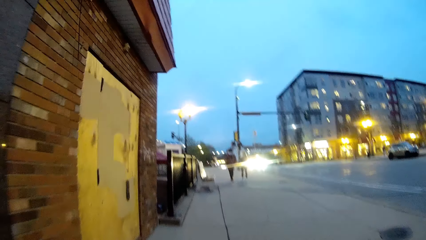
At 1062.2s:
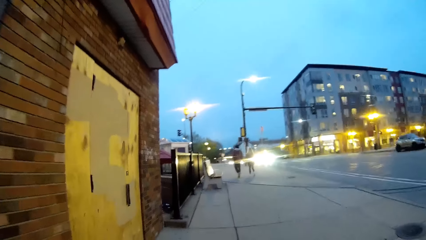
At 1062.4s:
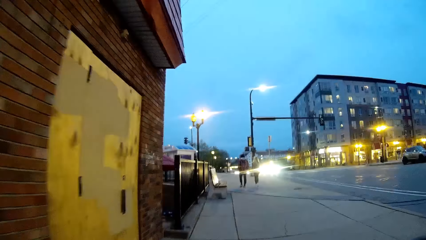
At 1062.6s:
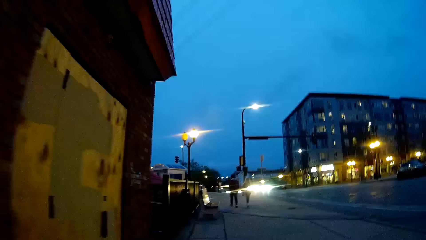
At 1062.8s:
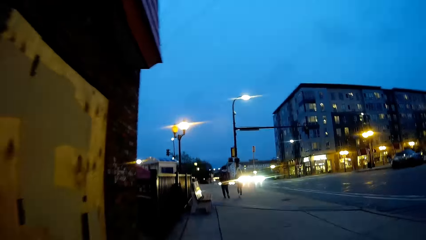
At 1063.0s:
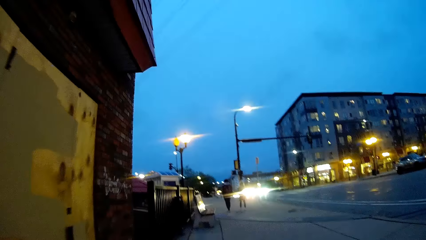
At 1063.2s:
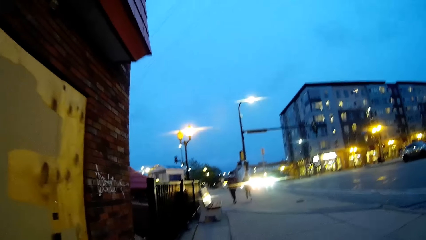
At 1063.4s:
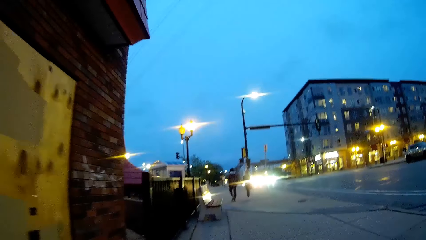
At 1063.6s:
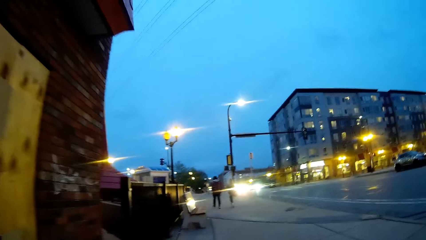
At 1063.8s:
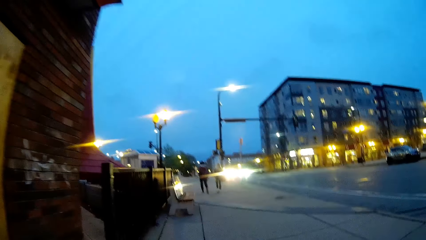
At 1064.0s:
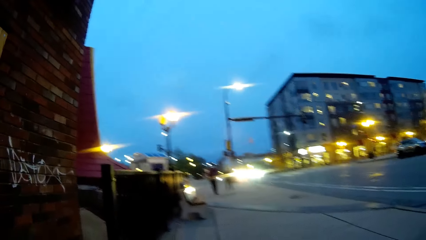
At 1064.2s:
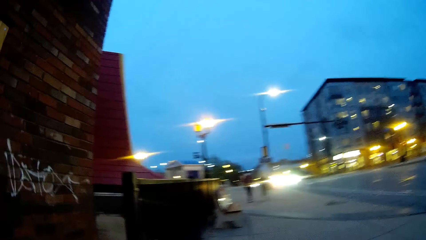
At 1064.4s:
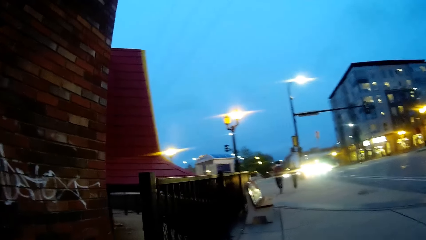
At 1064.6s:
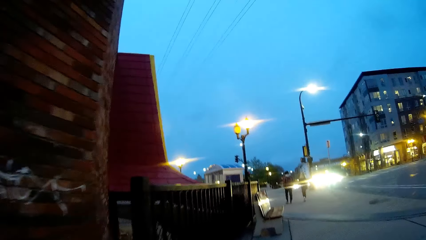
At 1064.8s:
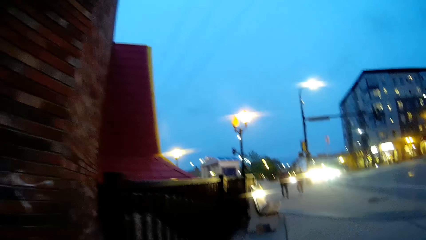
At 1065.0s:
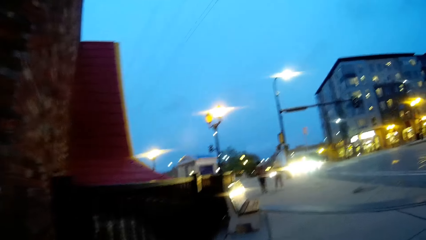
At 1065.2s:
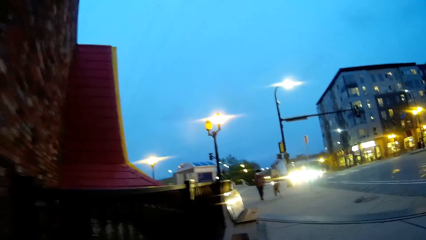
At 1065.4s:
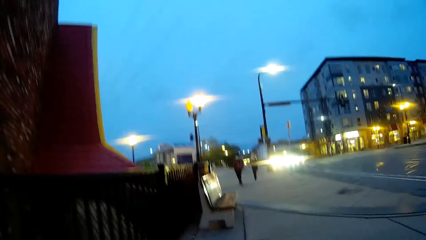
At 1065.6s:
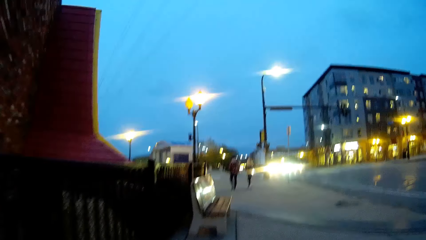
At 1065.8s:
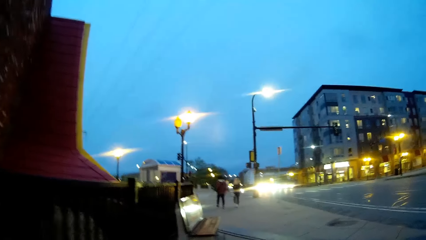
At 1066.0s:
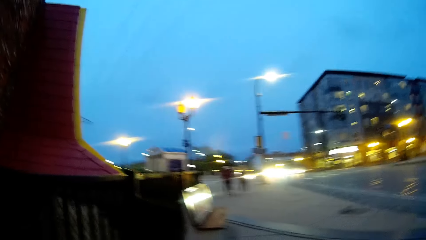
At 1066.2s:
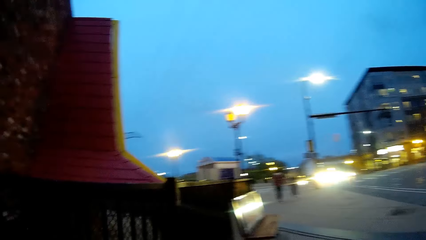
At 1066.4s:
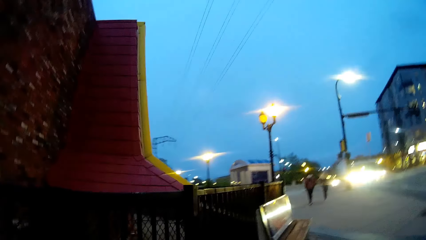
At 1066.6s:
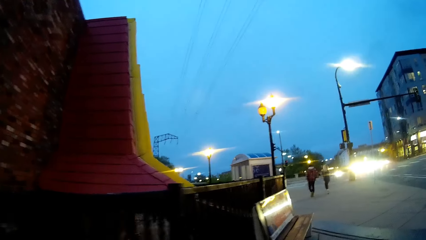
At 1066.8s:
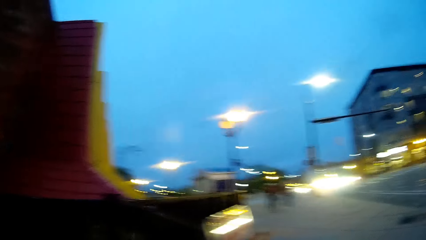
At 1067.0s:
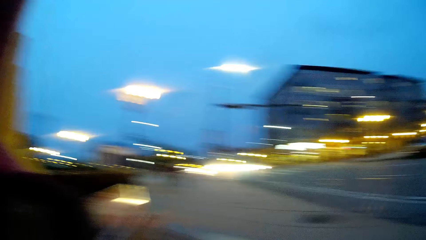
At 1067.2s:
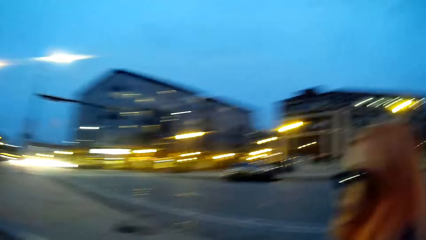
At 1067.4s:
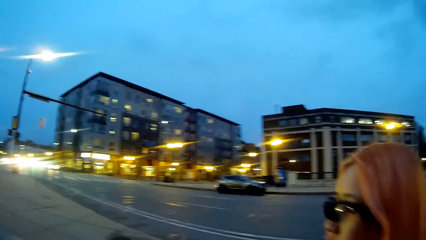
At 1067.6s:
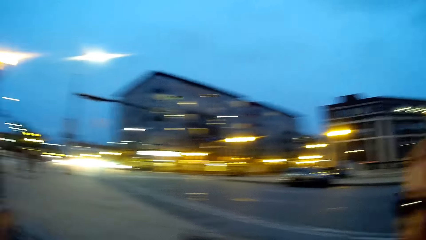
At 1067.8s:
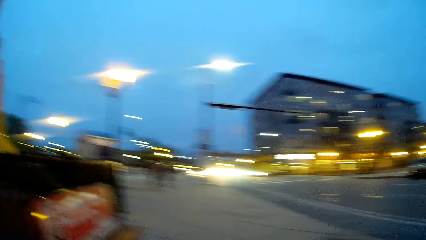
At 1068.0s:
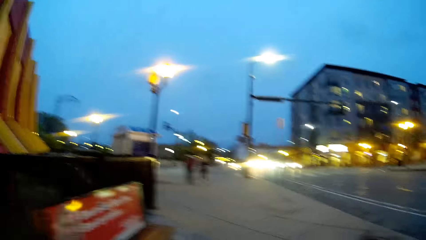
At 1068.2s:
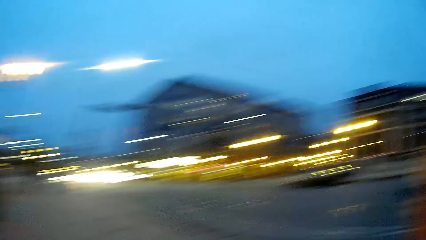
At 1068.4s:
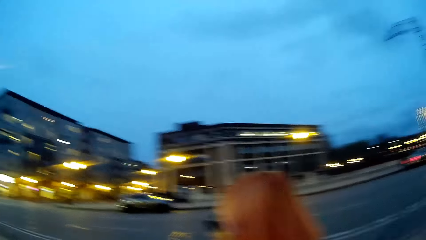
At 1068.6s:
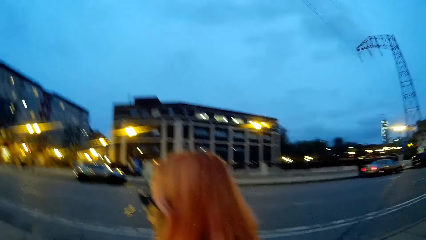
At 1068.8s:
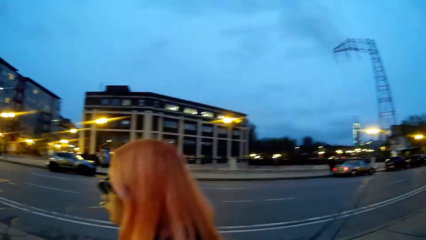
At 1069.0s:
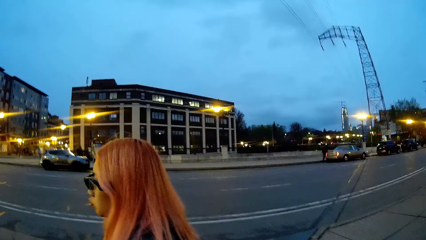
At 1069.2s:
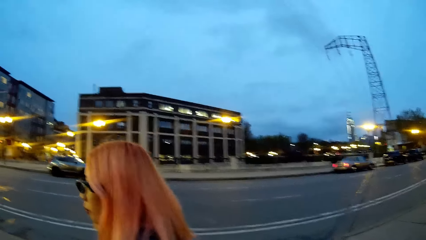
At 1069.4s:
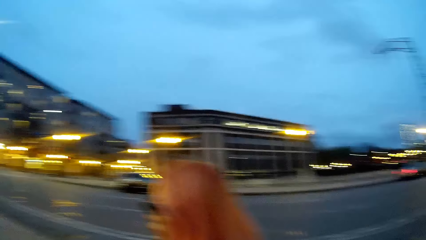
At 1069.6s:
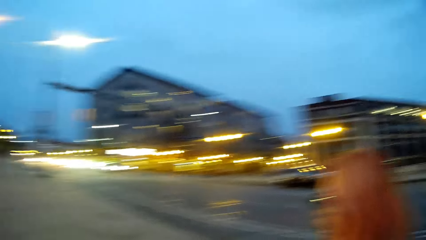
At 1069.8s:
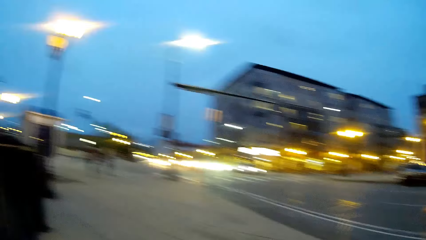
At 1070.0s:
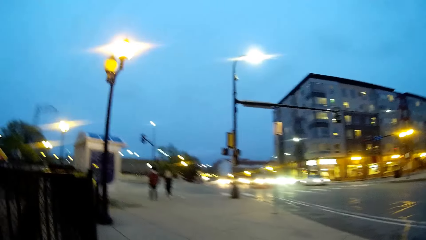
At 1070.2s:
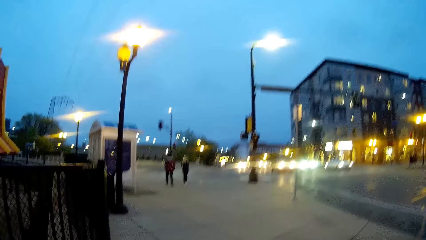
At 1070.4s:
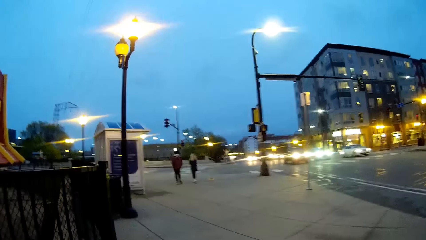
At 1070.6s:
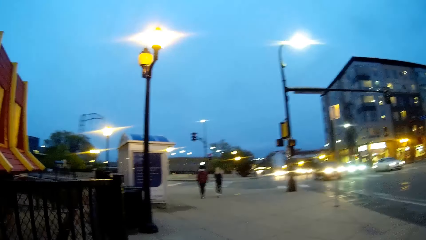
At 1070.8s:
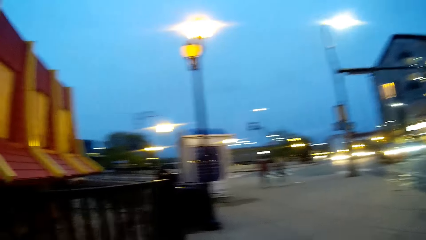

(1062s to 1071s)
The camera wearer interacts with the woman.

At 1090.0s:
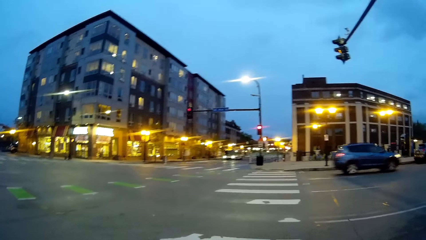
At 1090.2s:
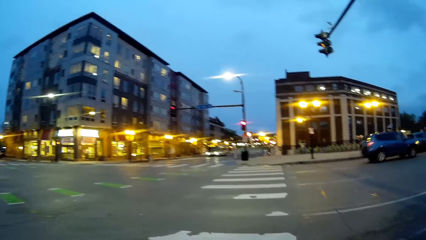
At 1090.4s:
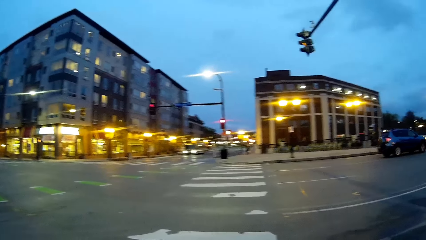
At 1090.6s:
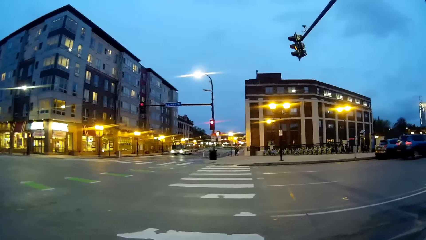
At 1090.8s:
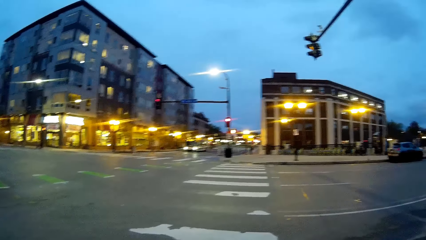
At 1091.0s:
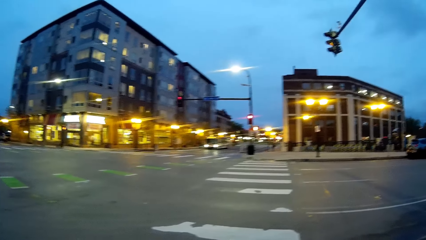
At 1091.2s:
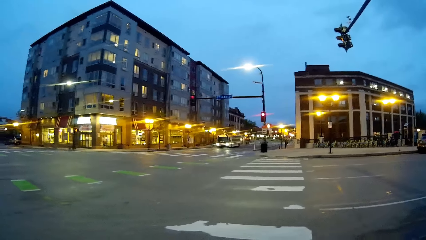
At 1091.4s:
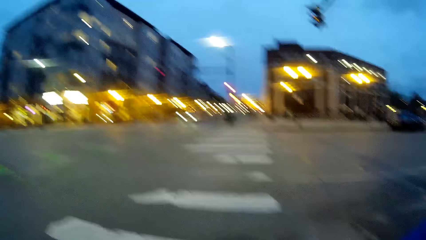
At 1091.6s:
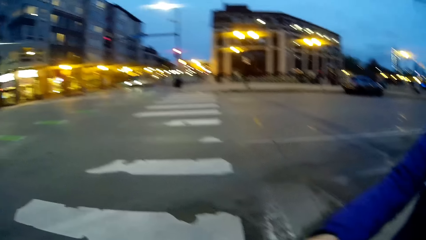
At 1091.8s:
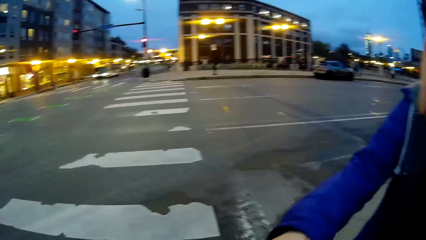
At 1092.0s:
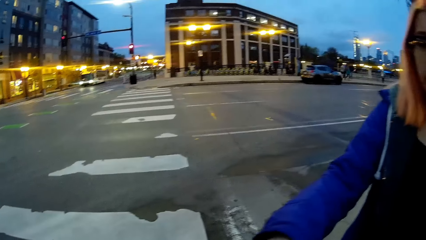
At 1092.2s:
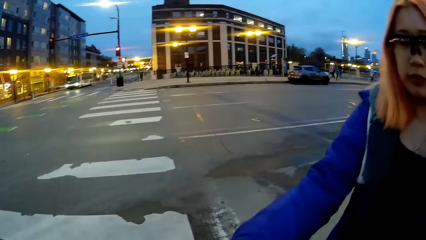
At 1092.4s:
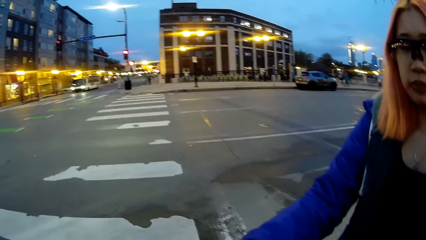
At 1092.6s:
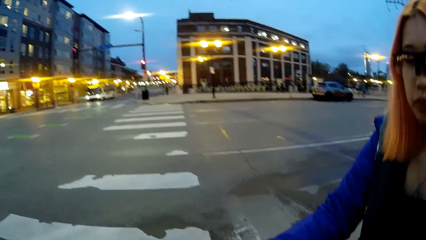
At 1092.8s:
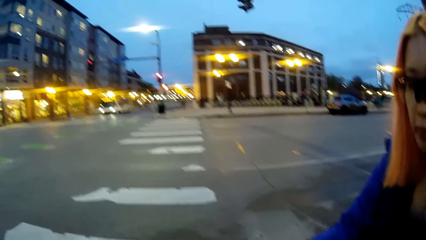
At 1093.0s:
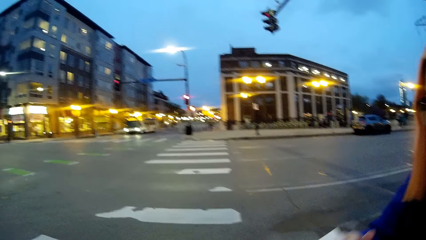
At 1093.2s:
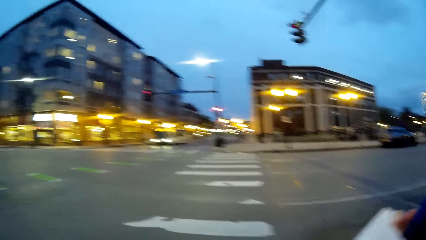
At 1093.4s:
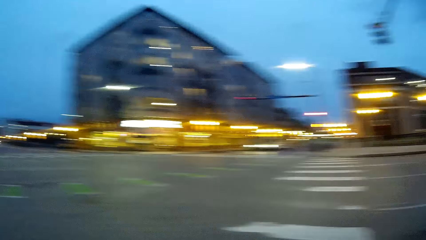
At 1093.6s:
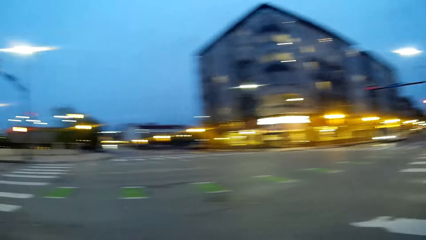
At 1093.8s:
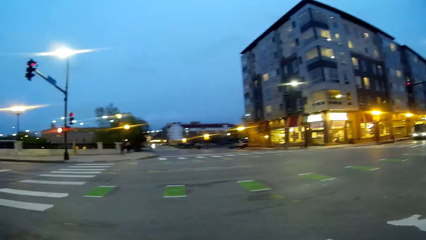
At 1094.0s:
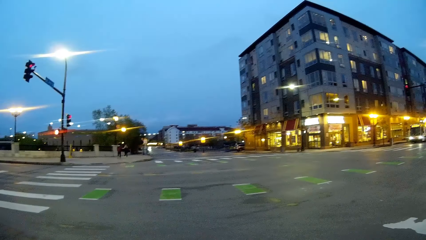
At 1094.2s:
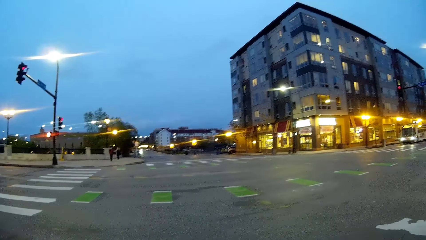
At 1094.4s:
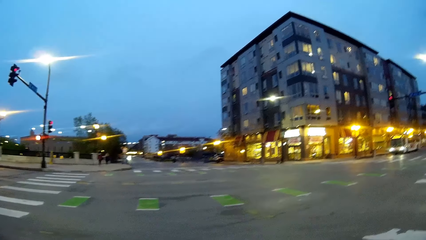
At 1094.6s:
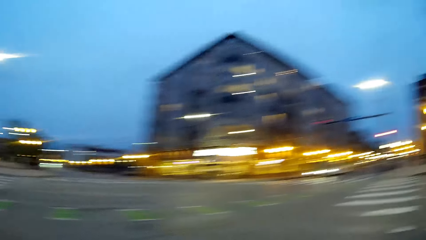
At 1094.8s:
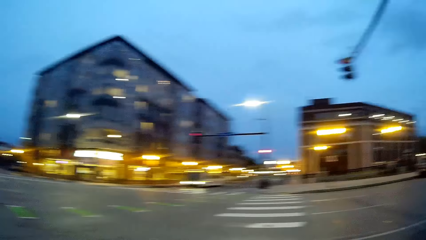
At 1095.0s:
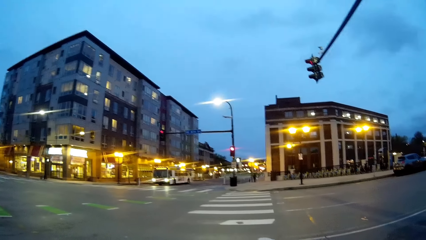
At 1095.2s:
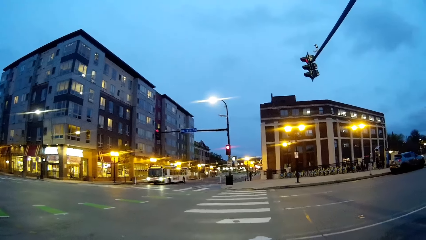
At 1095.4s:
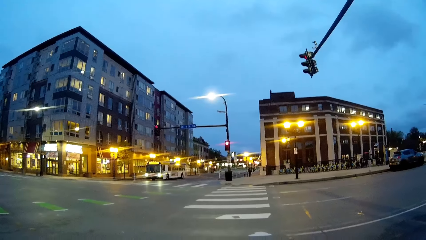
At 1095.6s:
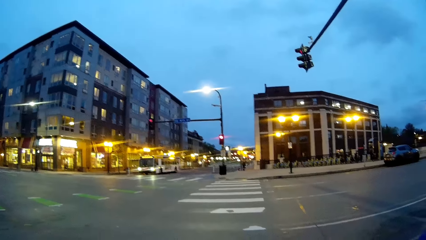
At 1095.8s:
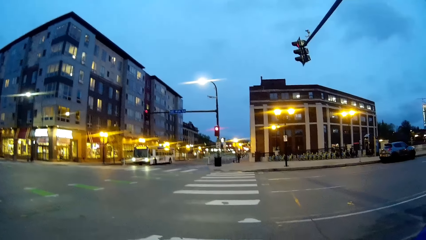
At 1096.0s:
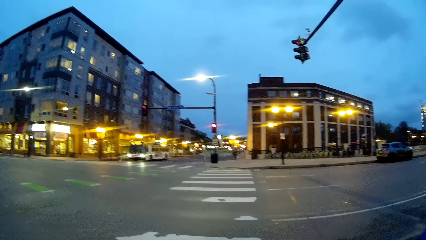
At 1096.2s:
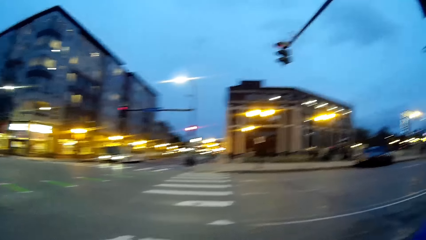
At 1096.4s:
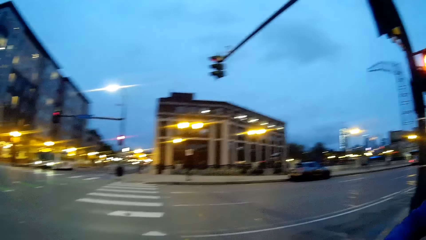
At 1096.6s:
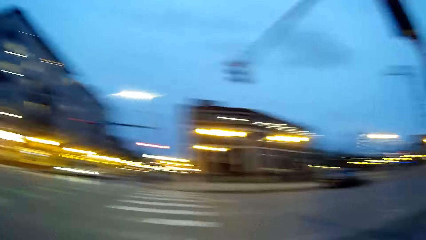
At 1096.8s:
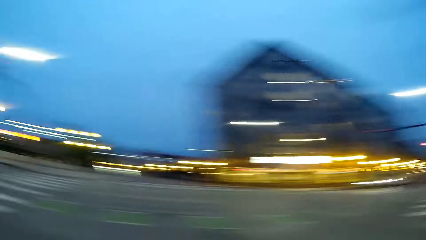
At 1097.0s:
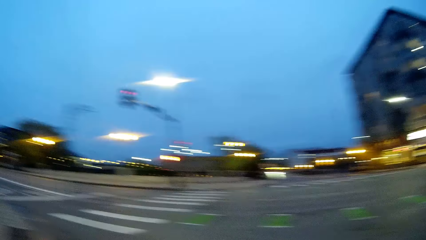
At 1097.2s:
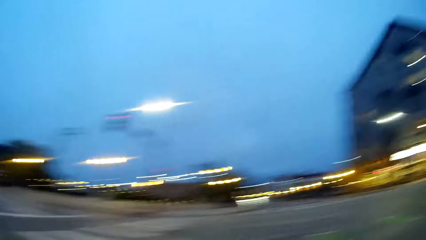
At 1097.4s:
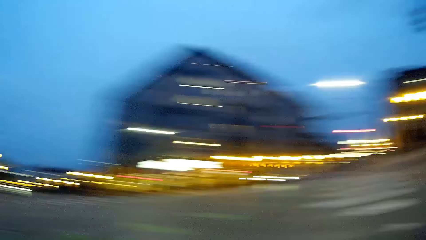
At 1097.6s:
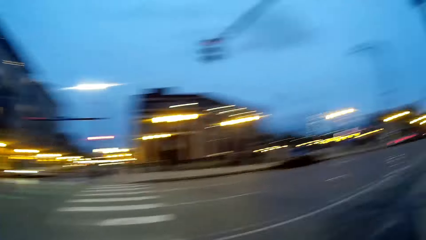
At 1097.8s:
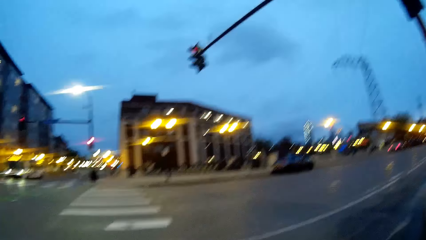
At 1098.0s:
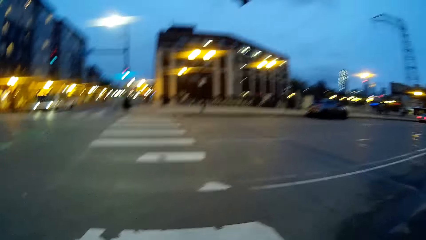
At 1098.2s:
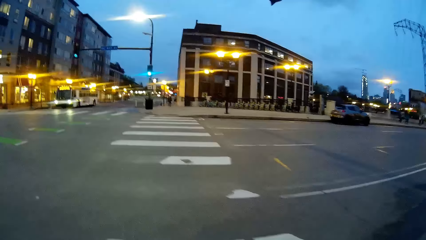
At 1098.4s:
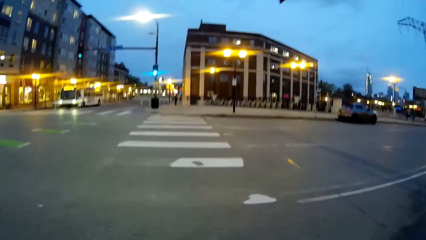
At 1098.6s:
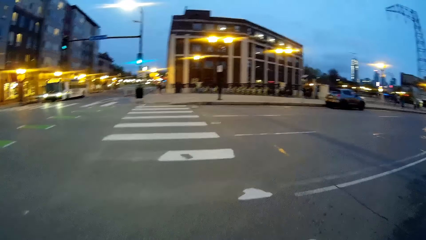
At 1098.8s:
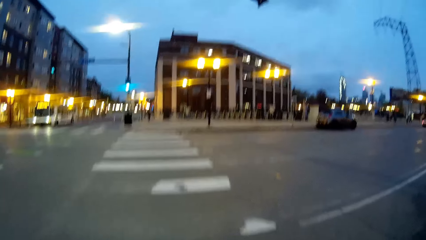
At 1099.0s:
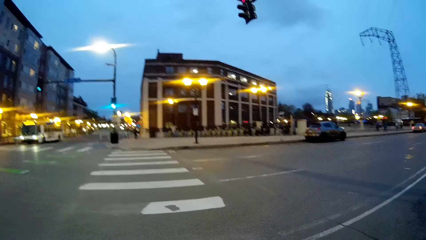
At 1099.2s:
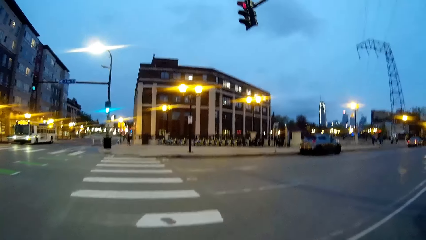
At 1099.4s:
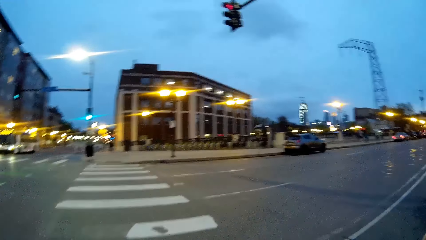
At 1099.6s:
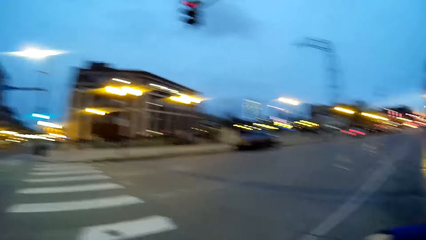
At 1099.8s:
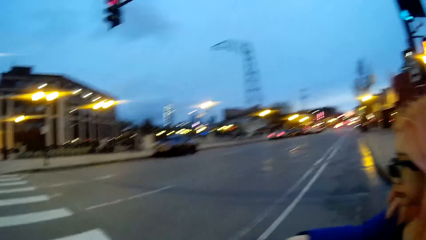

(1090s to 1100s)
The woman takes the white paper bag from the camera wearer with her right hand. The camera wearer talks to the woman. They walk towards a walkway.
